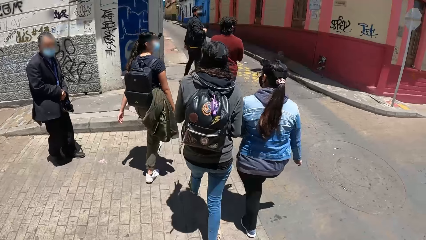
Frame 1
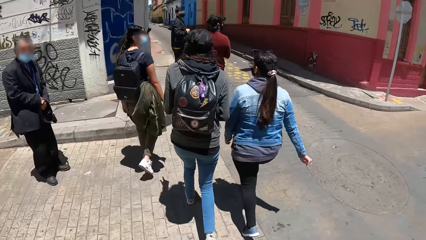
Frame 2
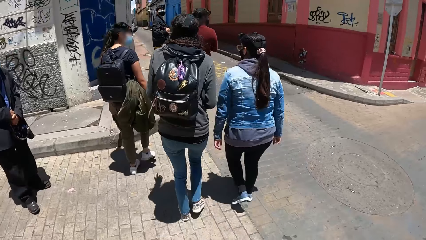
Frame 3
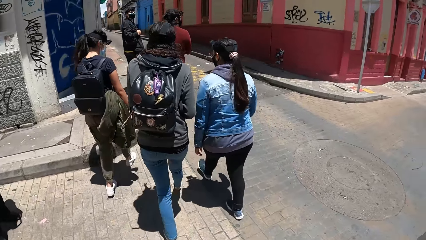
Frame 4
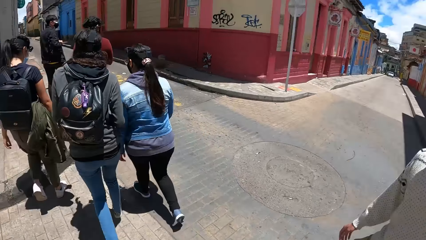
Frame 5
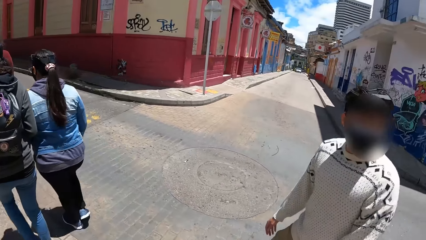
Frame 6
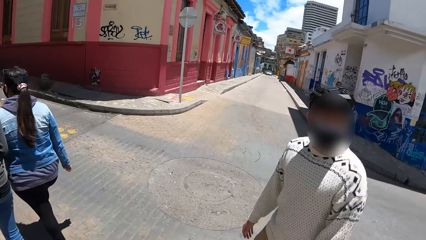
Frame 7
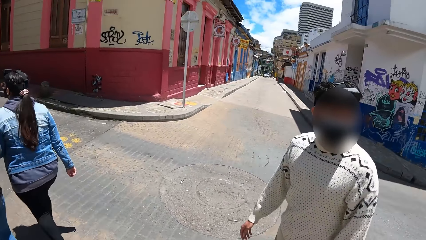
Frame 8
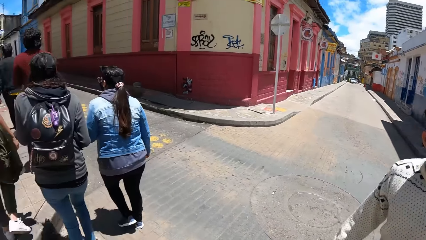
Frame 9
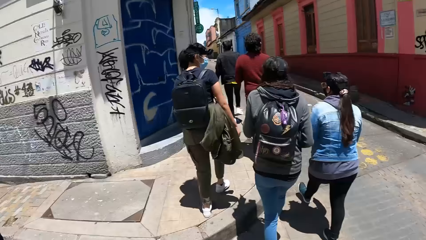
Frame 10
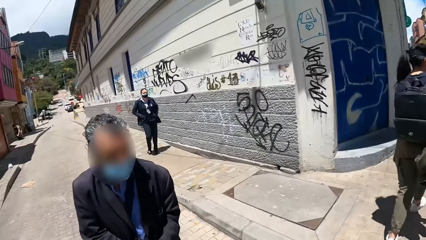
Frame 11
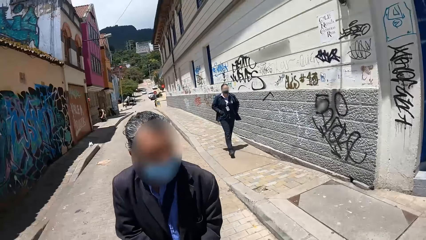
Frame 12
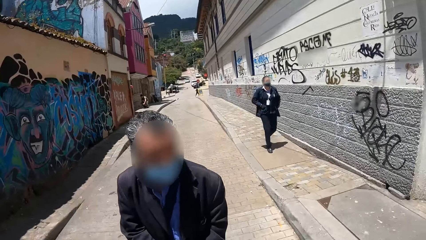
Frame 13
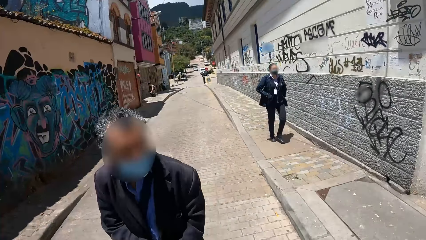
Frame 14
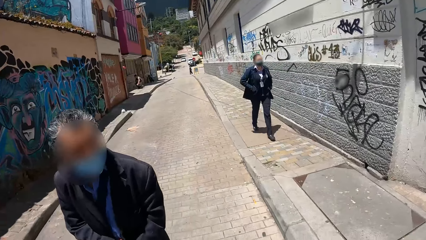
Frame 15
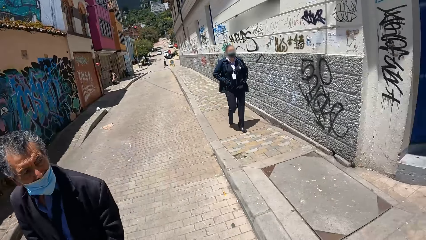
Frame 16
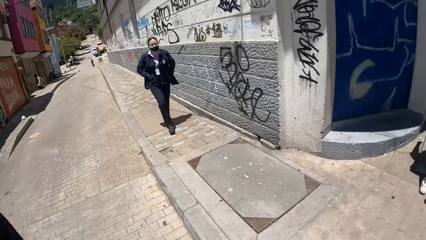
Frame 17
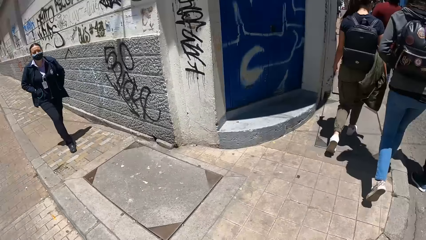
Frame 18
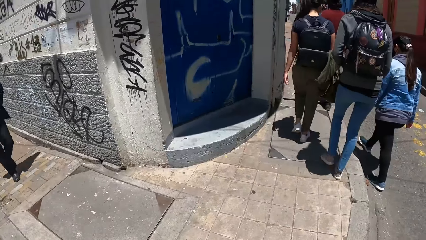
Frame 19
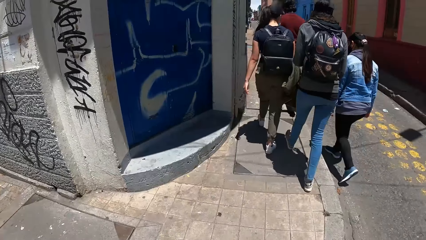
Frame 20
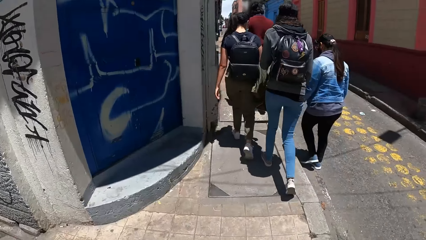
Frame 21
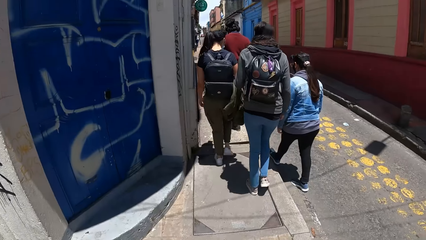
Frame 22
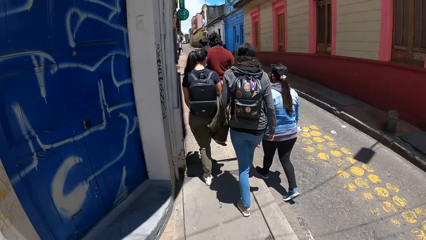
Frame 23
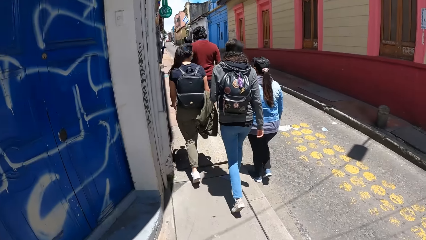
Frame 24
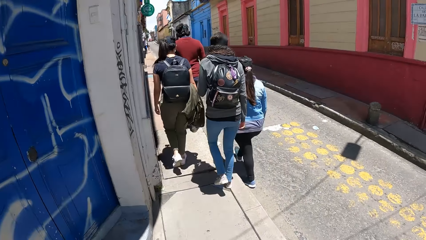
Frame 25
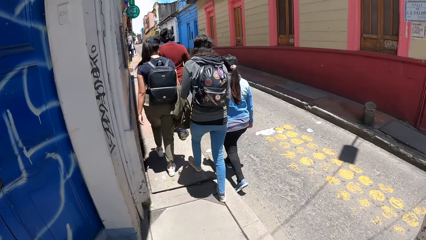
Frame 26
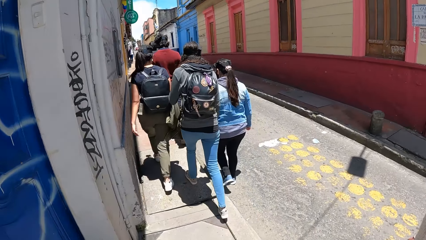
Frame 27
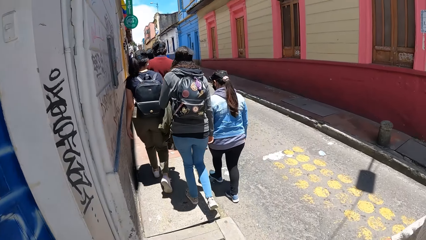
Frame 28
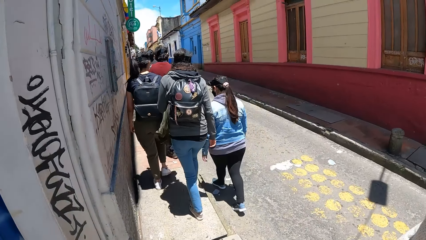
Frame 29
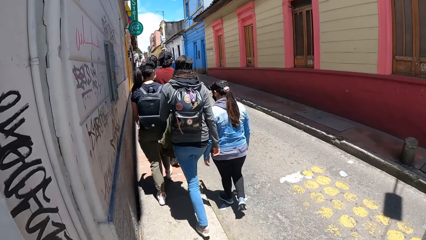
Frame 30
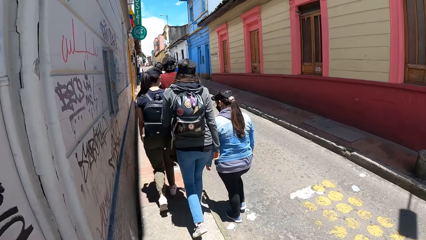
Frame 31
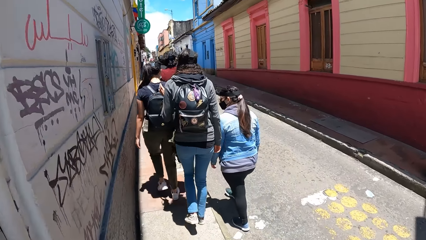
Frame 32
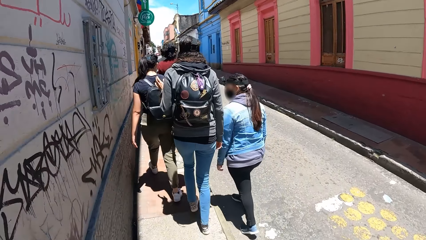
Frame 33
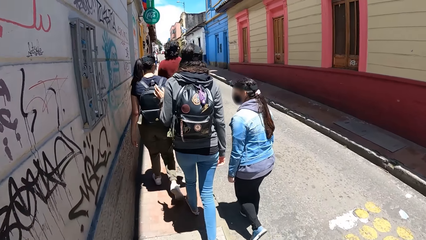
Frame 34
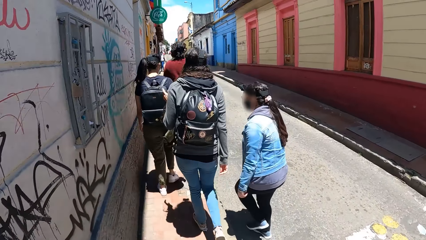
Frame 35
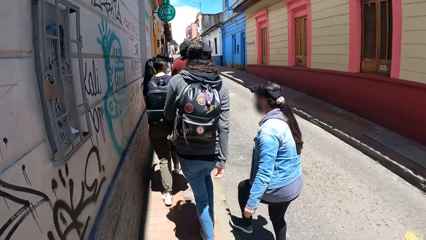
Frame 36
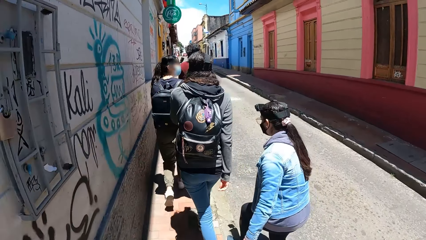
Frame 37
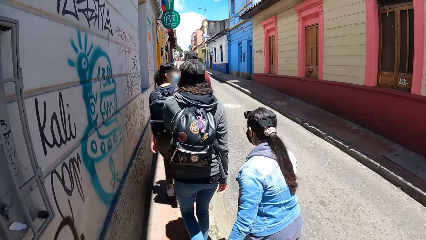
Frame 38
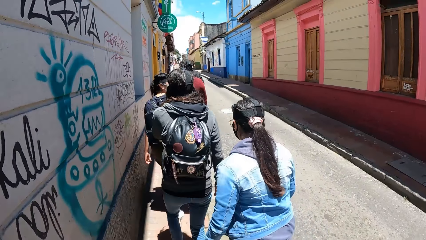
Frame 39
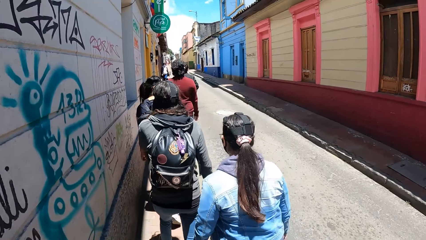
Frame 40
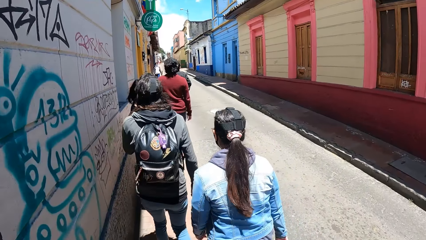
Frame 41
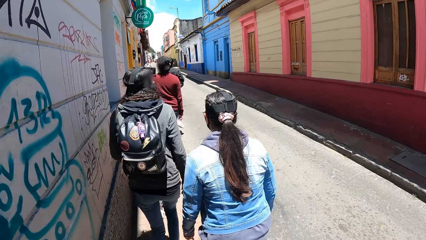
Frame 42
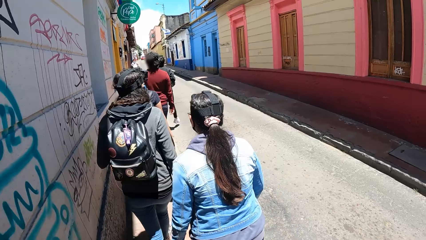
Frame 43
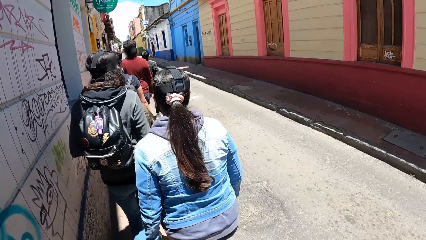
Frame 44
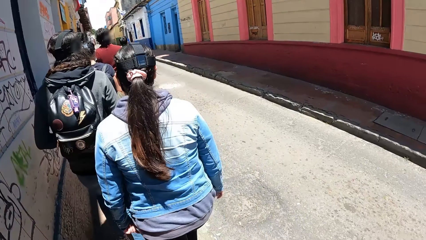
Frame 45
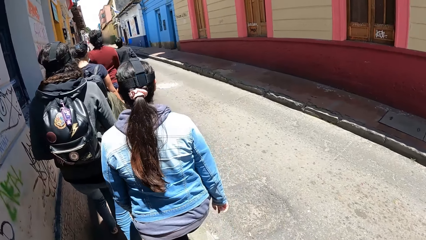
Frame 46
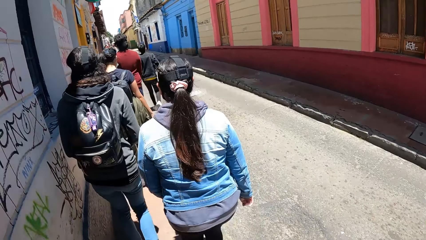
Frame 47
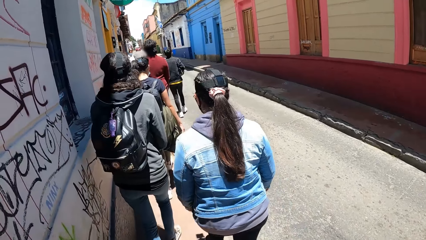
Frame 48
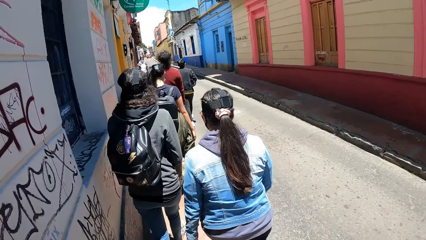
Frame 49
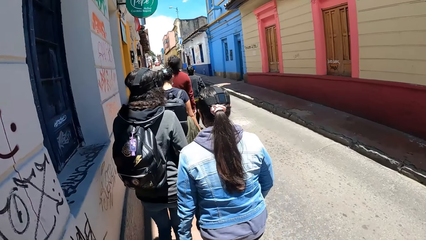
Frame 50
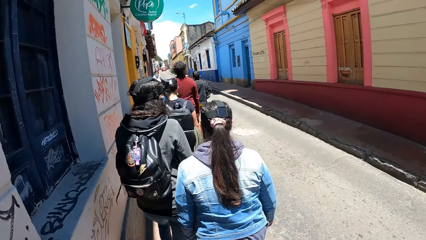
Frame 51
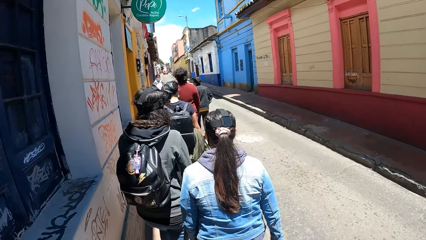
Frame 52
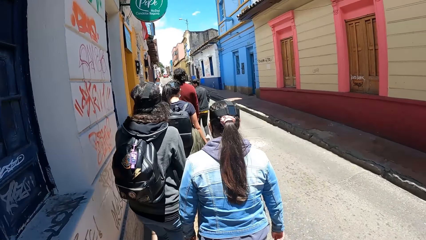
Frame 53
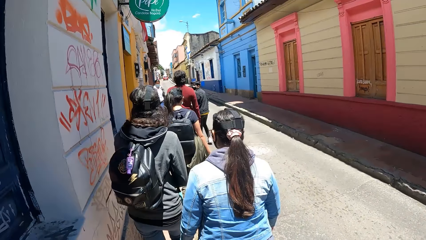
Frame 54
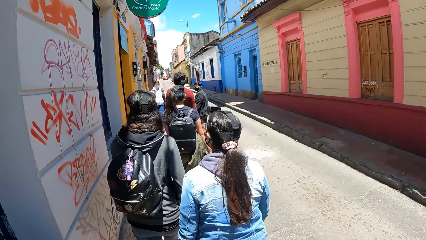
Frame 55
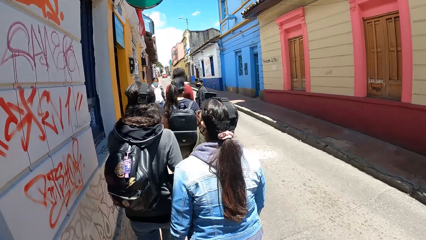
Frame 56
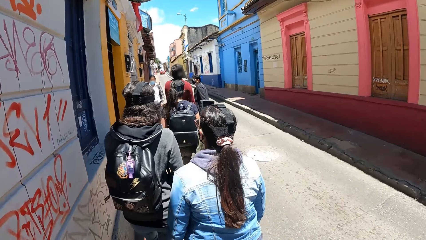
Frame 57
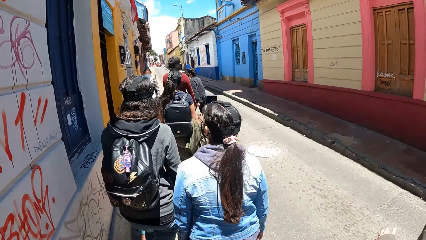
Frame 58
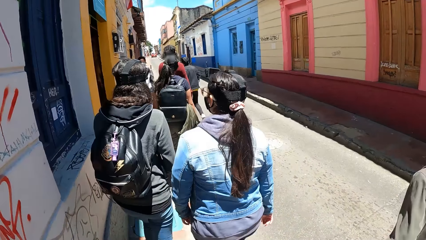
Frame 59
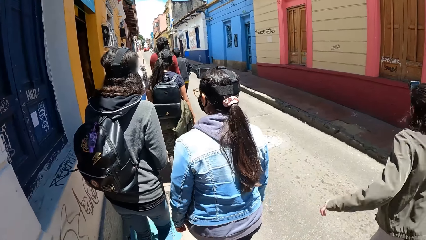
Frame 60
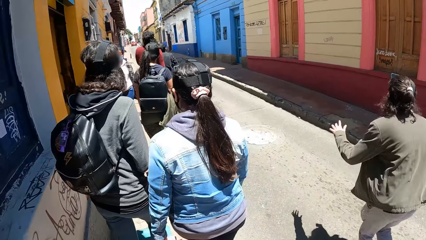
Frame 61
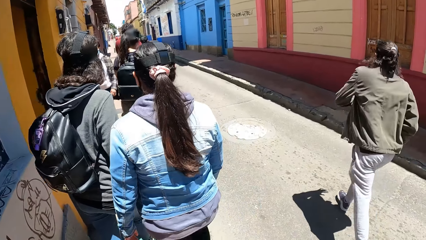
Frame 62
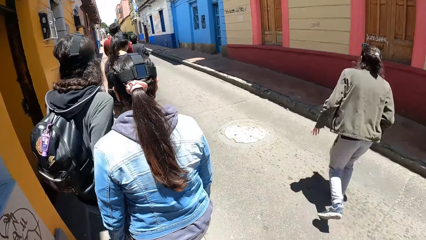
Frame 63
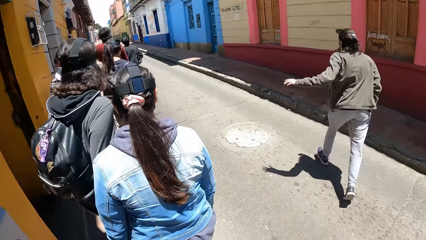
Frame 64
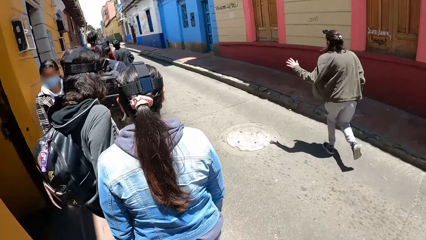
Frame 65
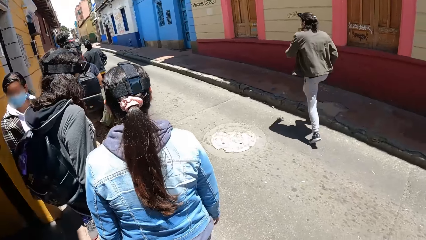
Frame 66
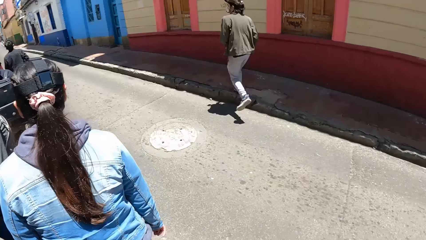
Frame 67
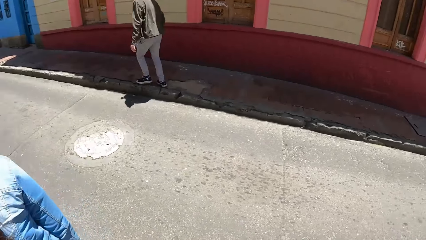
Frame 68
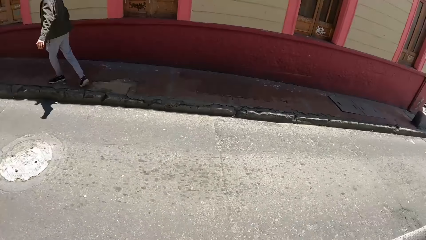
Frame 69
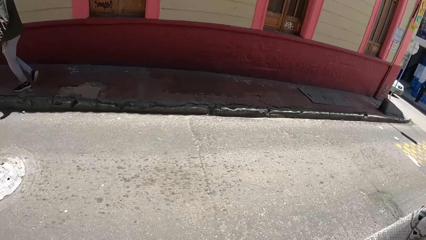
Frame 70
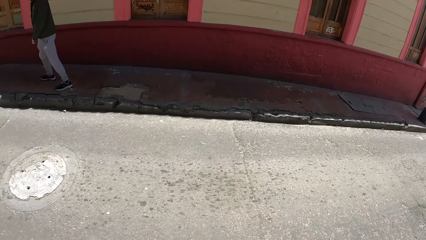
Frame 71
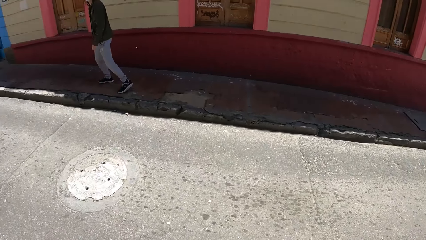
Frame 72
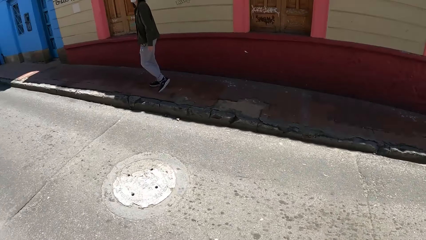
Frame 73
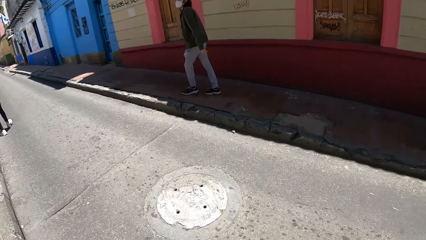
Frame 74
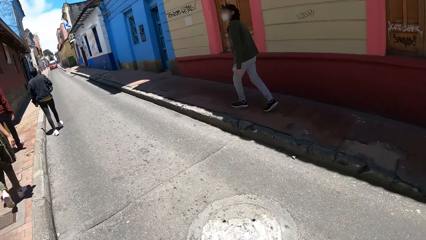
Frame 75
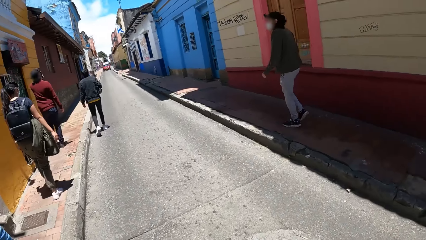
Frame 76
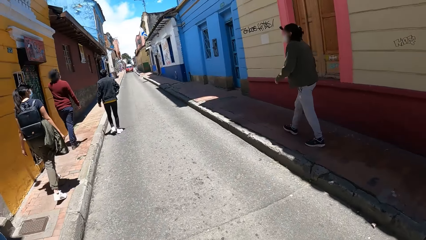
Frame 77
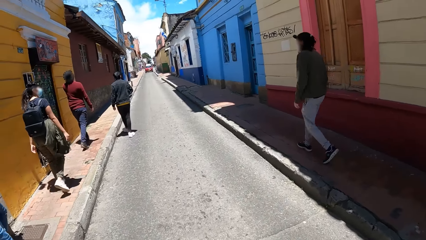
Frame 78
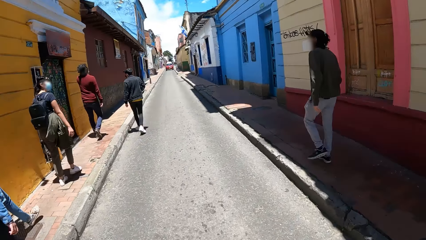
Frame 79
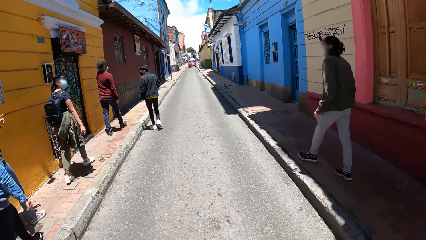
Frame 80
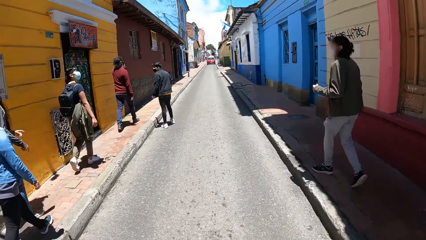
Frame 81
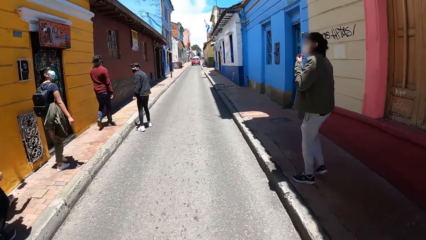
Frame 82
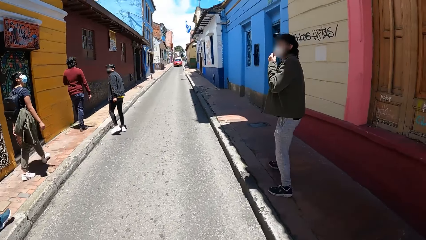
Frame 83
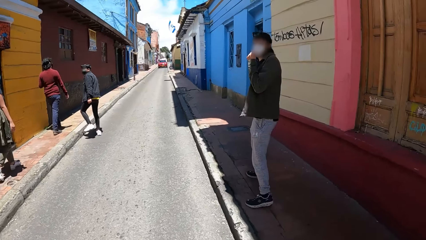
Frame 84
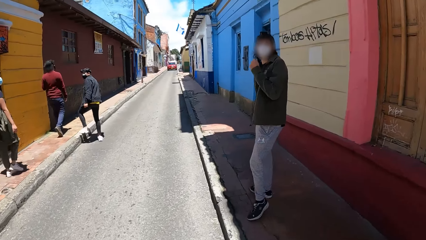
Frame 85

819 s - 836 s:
The group of people walk on a pavement. The camera wearer walks on the pavement. A man runs across the motorway. A woman walks towards the camera wearer. The camera wearer walks across the motorway. The man touches his facemask with his left hand.
